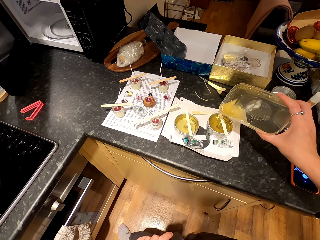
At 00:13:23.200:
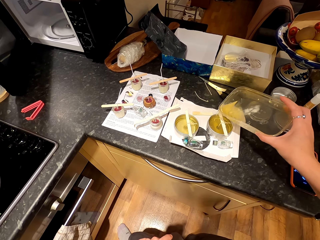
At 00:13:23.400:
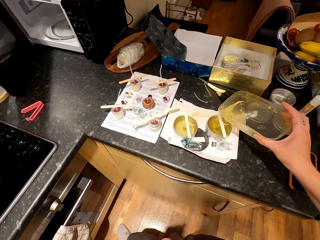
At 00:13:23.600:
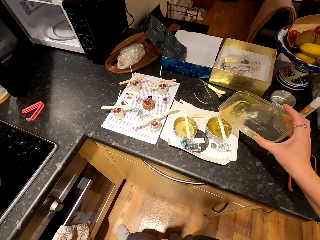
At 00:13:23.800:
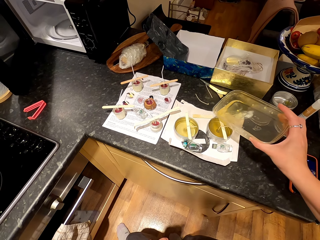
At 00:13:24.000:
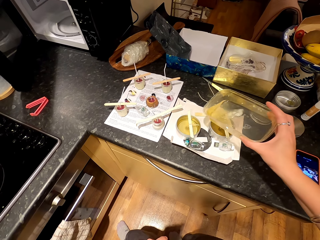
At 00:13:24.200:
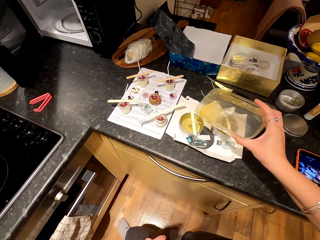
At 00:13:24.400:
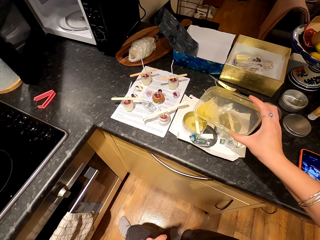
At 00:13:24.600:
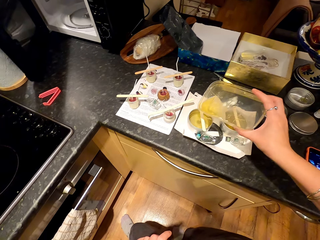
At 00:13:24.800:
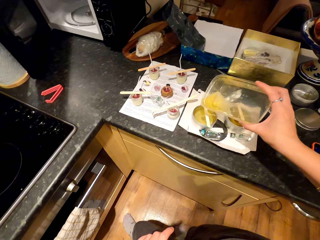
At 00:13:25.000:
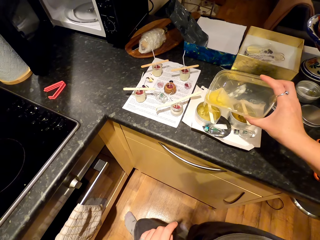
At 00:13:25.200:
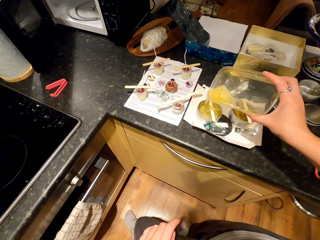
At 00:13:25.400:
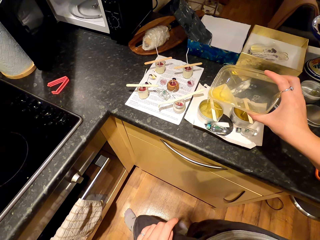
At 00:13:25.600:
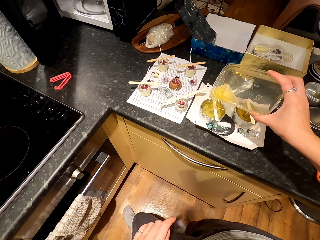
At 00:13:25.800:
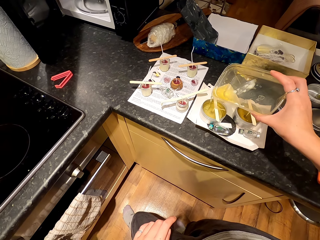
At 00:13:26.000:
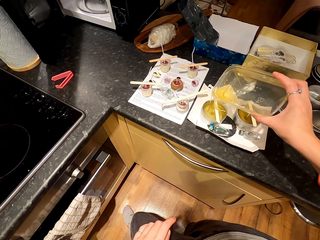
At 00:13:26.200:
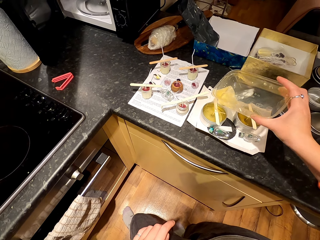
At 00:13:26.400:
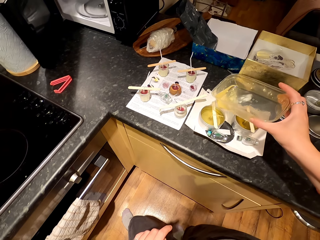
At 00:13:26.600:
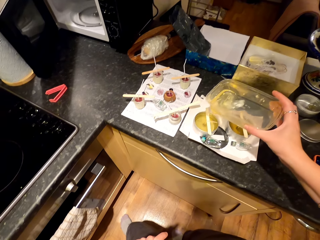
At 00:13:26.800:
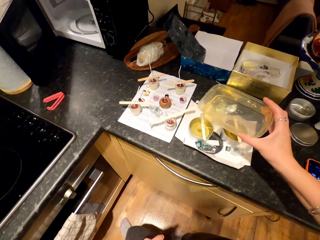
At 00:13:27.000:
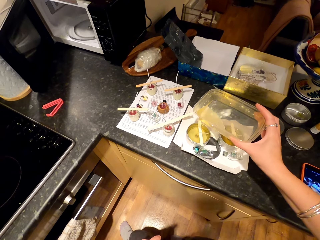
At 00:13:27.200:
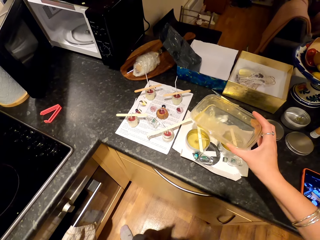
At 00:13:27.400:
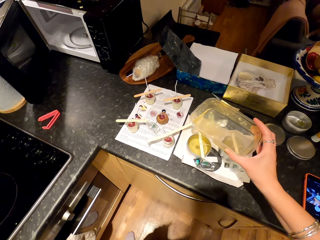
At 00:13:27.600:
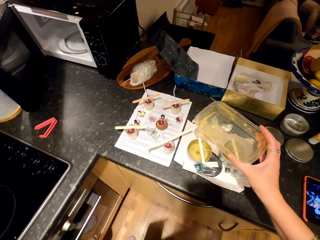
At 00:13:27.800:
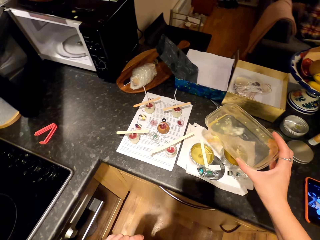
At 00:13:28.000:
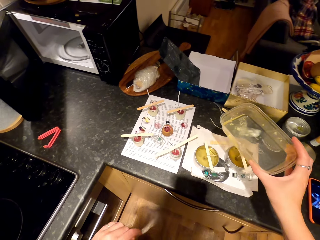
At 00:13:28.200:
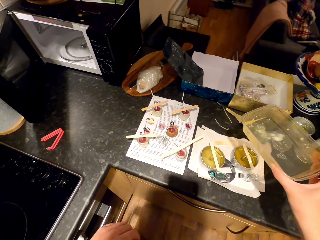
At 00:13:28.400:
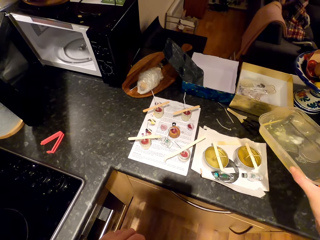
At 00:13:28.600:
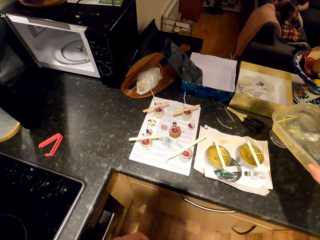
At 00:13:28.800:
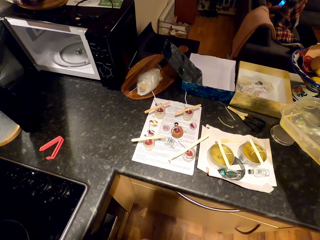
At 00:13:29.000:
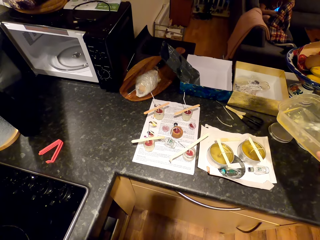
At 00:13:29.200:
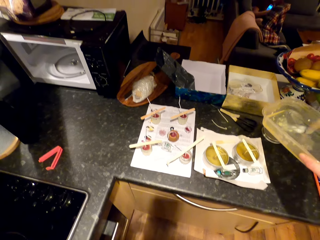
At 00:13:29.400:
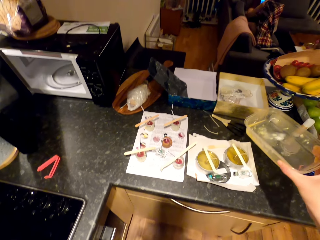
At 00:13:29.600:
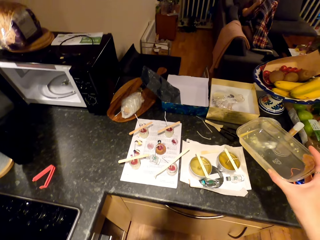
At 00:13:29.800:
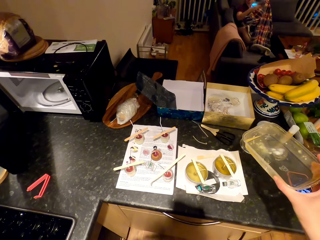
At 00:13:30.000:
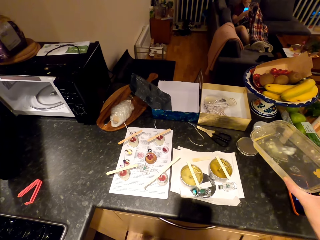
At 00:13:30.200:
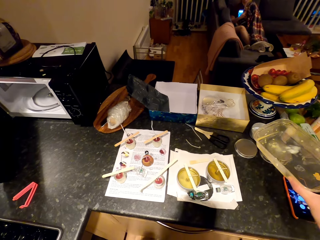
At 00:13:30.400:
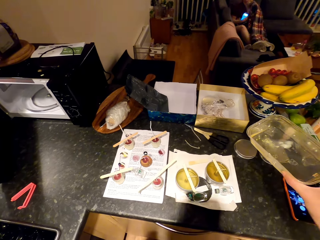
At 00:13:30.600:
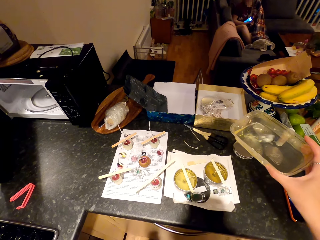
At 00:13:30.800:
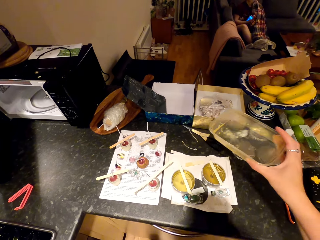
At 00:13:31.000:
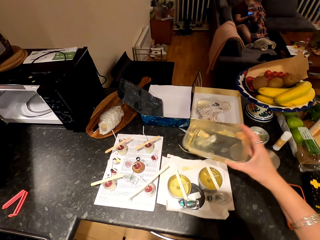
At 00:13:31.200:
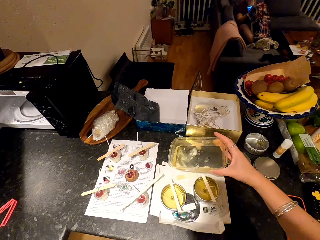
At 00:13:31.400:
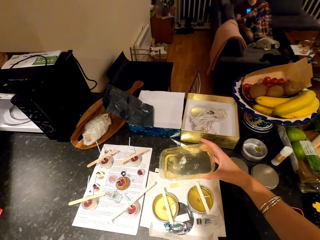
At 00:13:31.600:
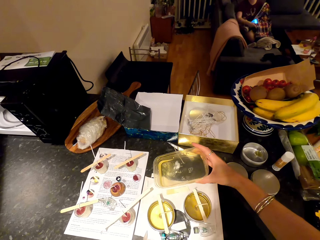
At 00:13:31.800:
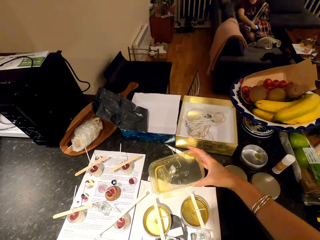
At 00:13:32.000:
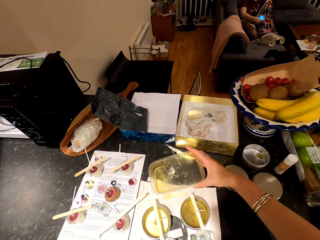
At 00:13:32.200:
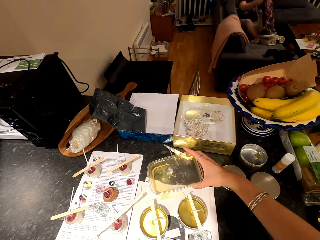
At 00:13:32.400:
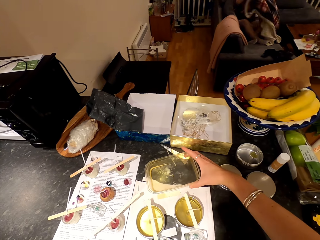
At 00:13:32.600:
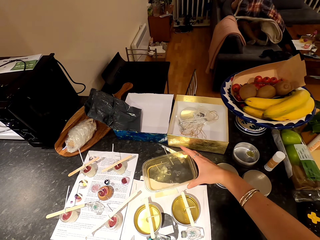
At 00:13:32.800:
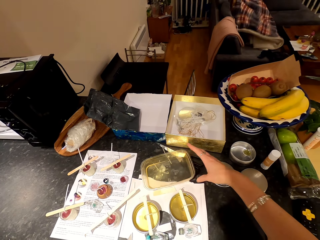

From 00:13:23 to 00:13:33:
A woman moves around. The woman sits on the couch. The camera wearer looks around. The woman stretches the shawl on herself. The camera wearer puts a dish on the countertop.

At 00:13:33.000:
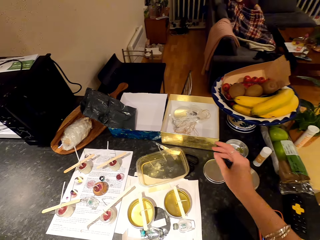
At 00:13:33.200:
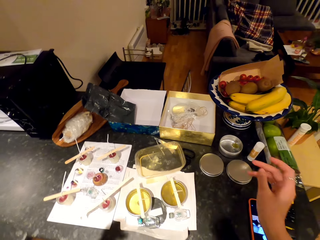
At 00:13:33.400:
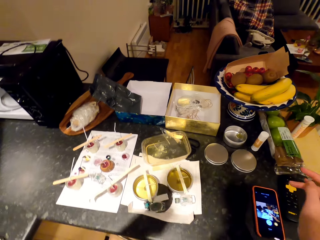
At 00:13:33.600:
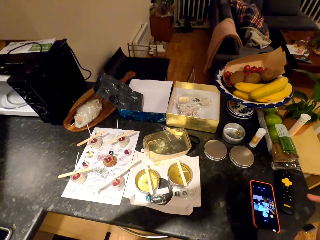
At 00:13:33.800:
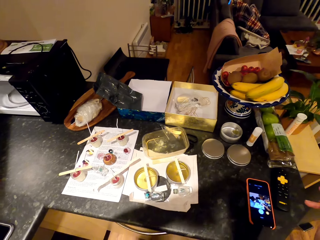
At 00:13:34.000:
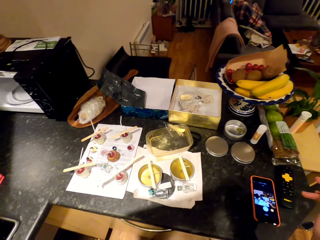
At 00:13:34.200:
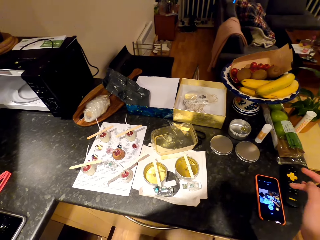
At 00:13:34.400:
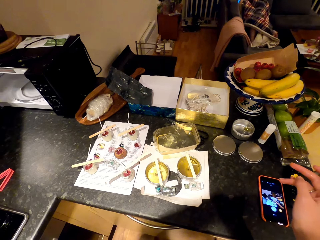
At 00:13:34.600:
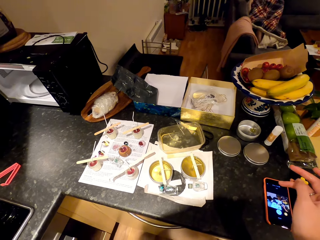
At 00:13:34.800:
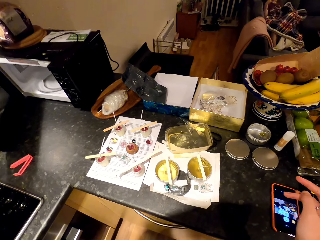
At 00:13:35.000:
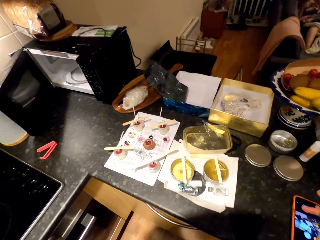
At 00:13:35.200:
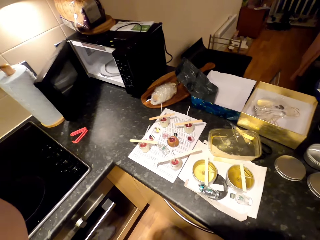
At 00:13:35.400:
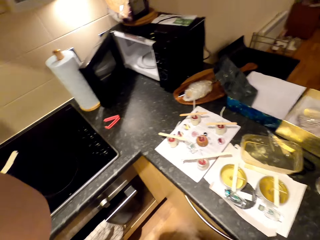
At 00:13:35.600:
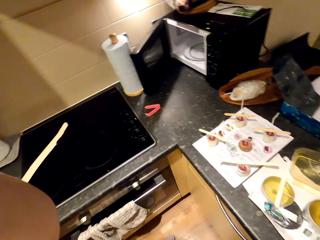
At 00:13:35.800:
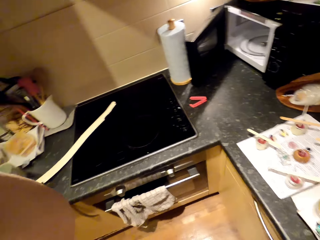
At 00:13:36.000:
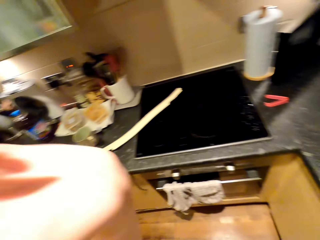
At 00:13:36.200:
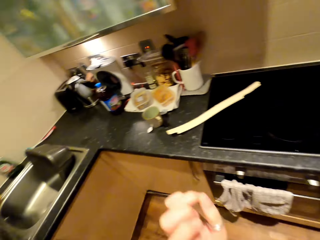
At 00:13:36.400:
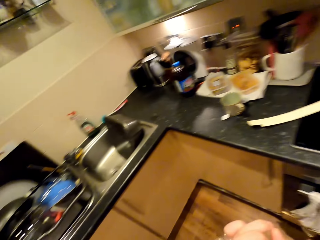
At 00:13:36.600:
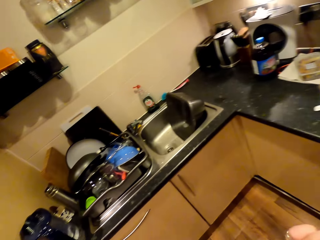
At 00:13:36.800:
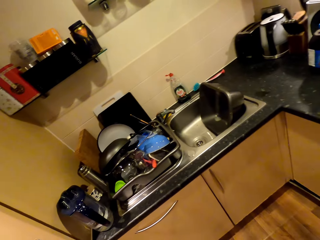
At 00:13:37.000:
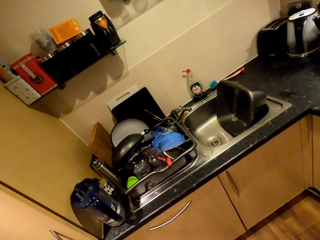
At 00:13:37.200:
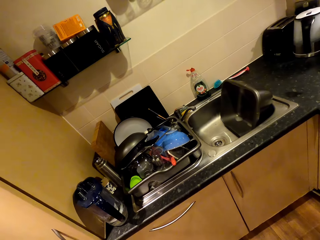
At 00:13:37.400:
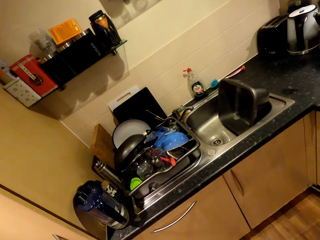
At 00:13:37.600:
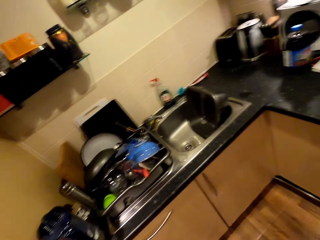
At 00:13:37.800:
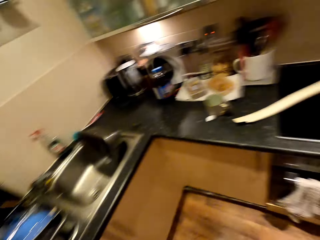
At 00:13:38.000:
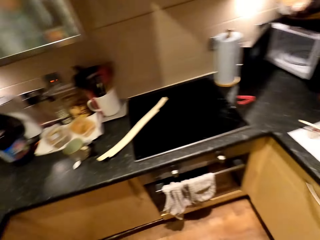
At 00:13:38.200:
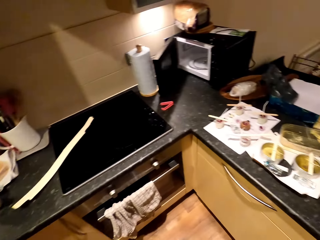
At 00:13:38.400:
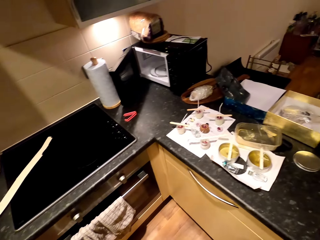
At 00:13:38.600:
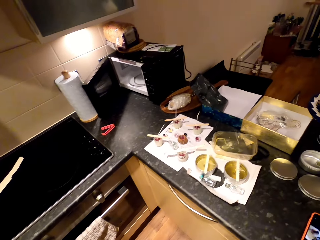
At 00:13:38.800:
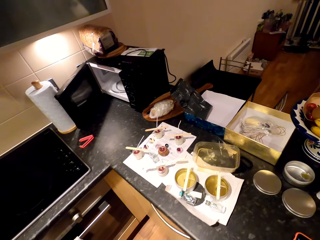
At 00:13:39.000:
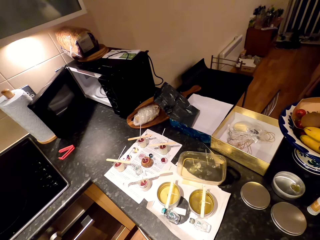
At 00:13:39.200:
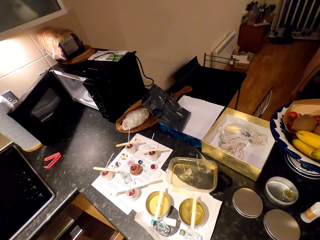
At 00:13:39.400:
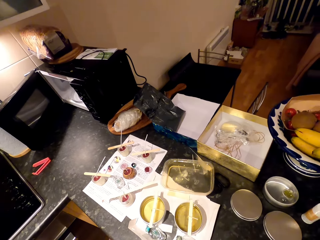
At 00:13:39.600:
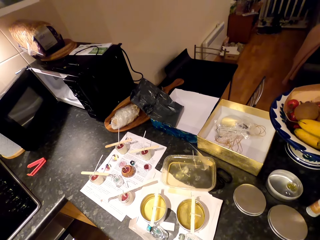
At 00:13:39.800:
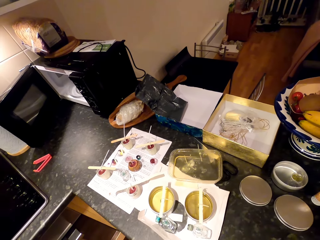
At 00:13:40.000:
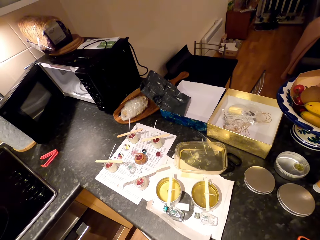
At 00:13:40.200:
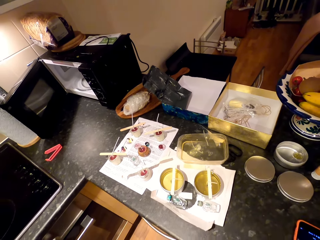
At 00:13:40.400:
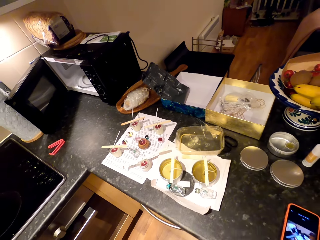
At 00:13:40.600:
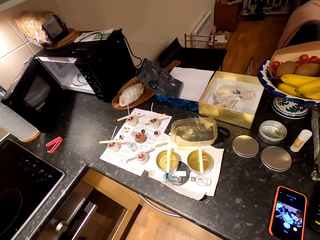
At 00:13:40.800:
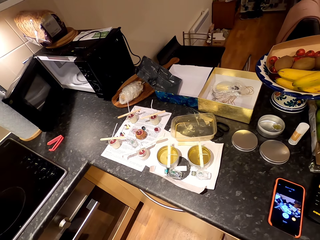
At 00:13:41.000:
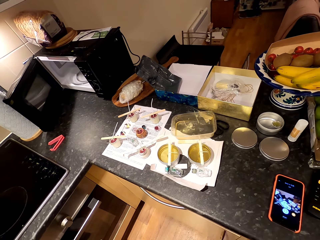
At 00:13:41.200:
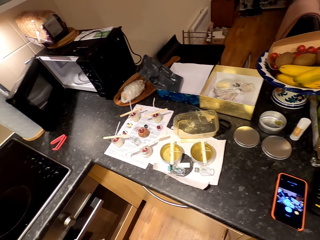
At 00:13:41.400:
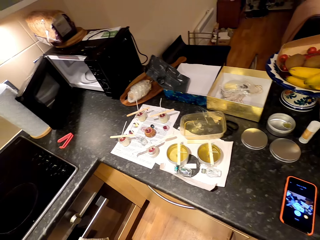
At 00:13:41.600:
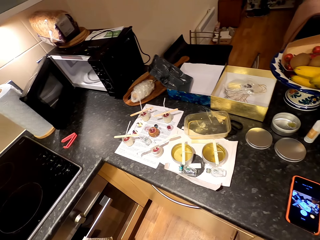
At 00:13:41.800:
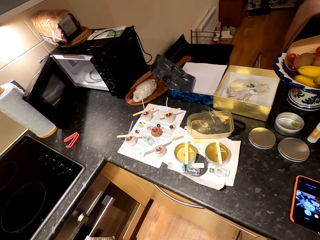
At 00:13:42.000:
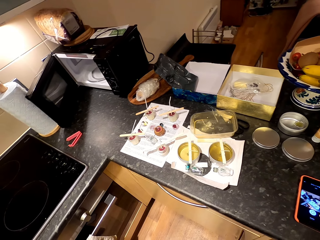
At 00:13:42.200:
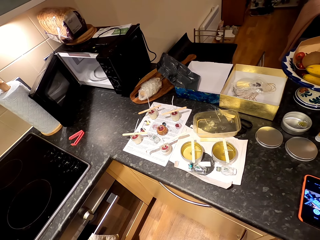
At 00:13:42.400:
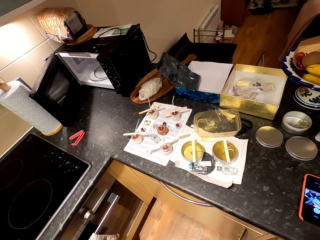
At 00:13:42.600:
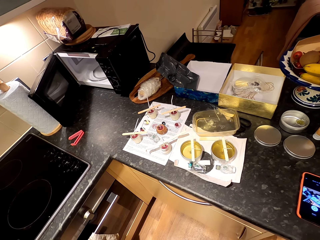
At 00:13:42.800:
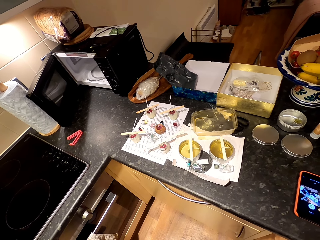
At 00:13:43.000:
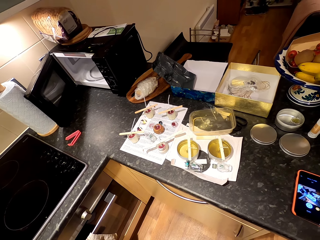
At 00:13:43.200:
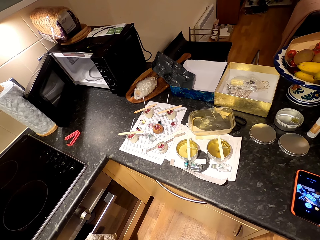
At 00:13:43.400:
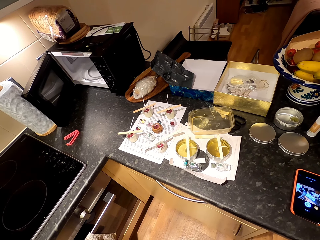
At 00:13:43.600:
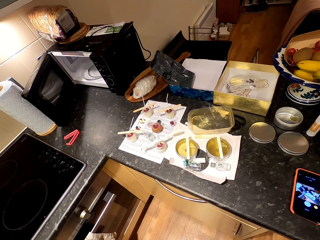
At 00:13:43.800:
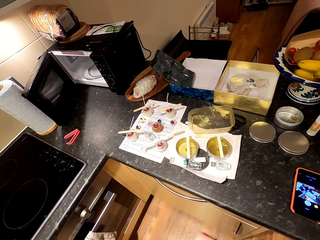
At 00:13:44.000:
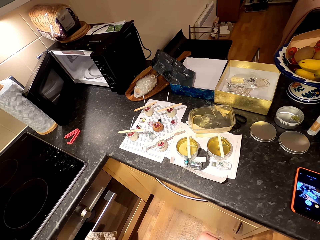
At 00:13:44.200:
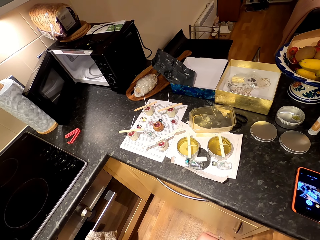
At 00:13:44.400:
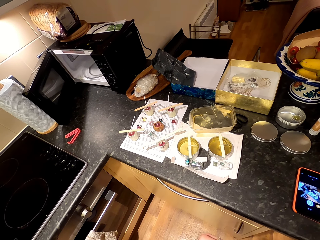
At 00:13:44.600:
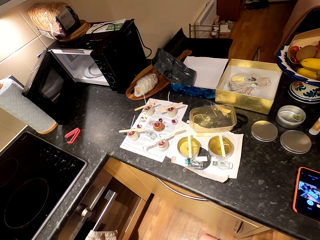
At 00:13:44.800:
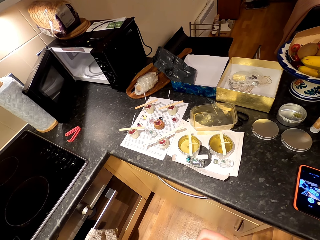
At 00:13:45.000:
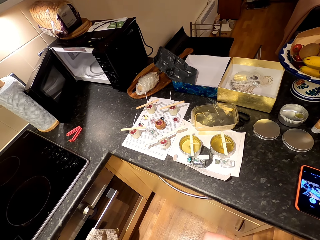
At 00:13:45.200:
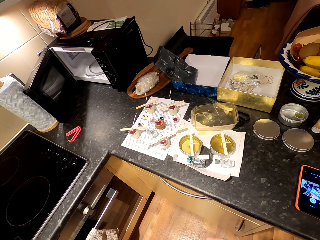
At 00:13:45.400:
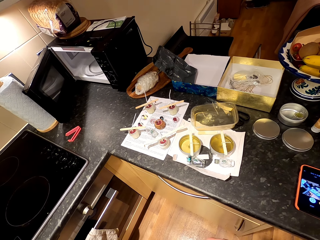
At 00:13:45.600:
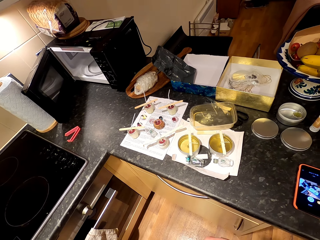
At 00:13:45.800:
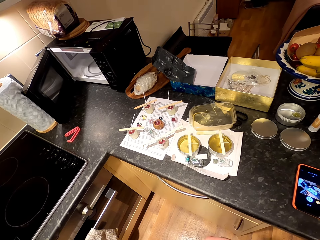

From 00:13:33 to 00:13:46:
The camera wearer looks around. A woman moves on the couch. The camera wearer turns around. They look at the countertop, move around and look around.
